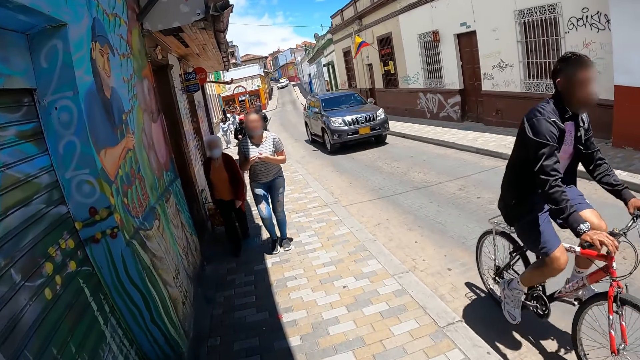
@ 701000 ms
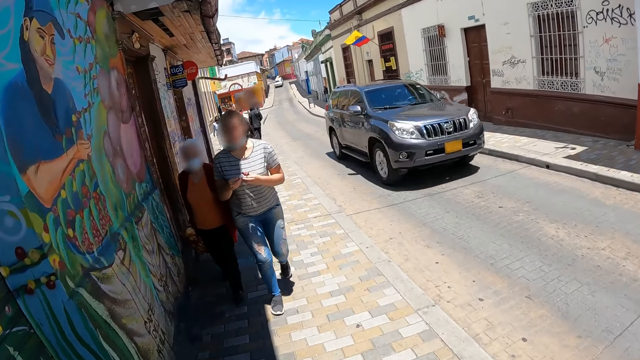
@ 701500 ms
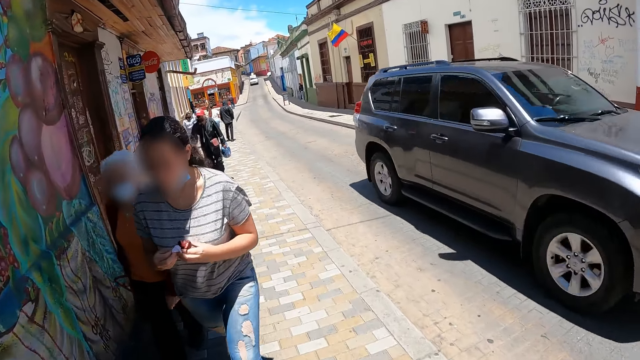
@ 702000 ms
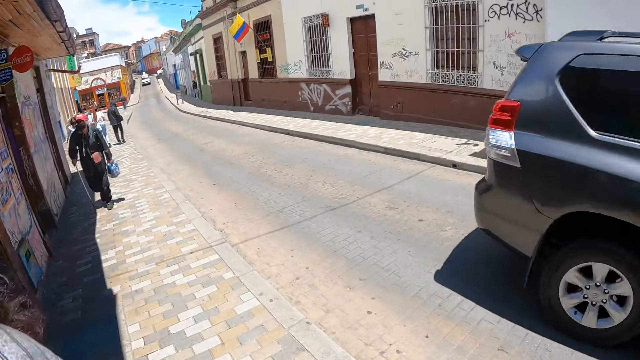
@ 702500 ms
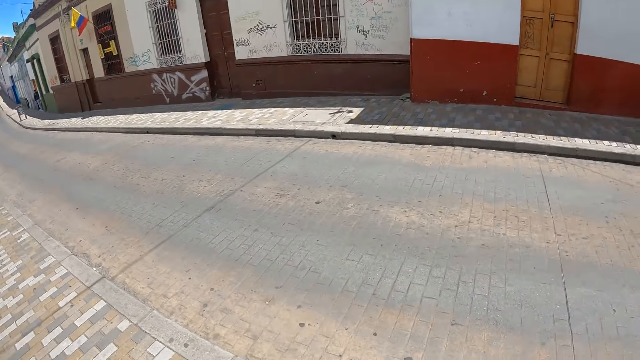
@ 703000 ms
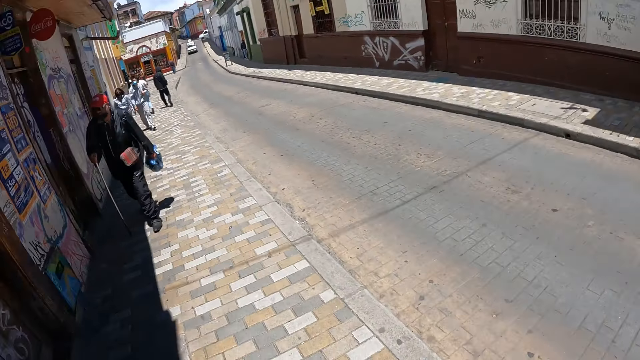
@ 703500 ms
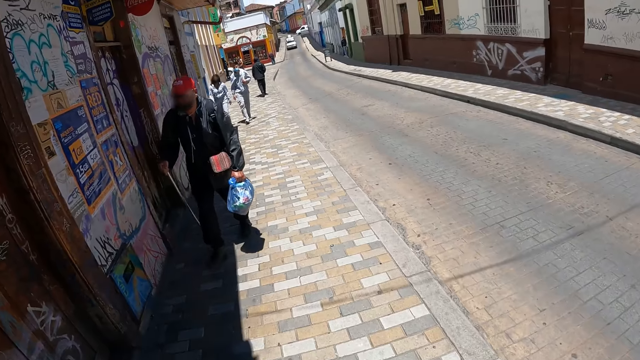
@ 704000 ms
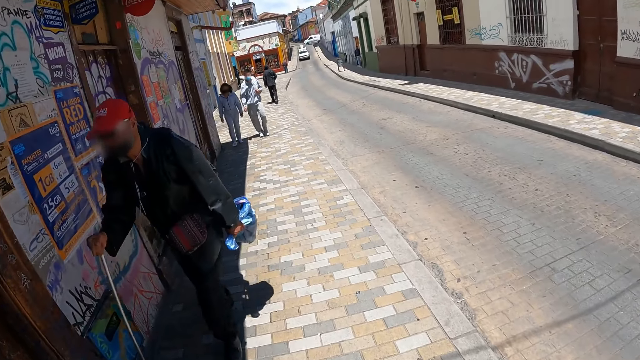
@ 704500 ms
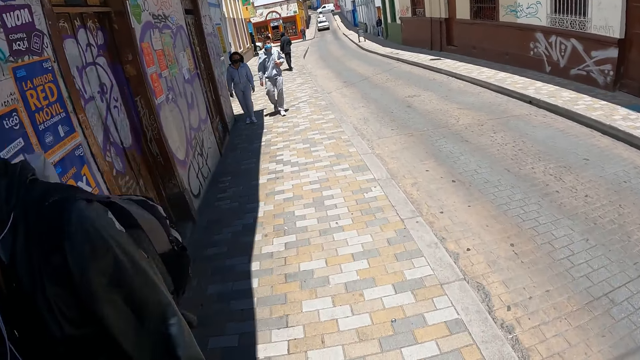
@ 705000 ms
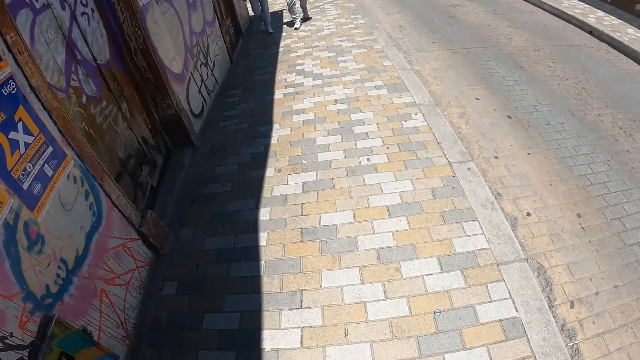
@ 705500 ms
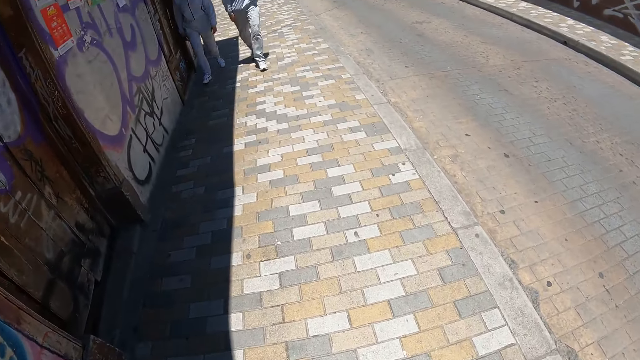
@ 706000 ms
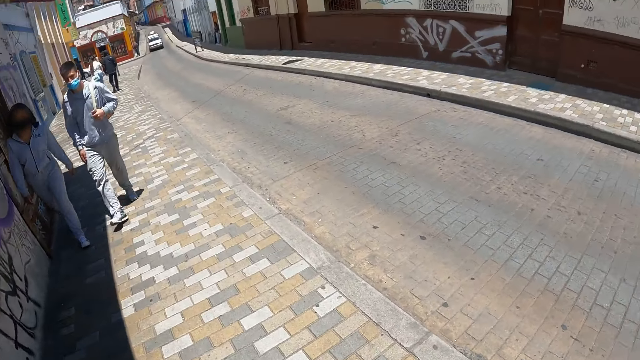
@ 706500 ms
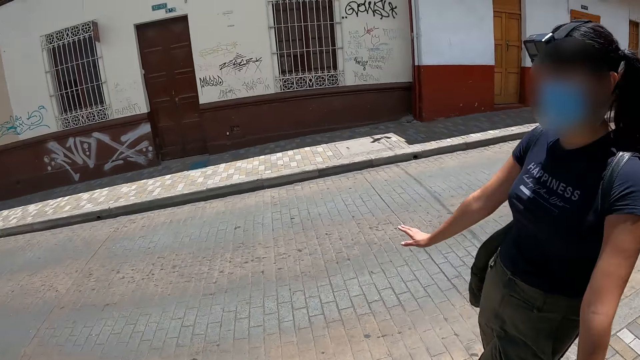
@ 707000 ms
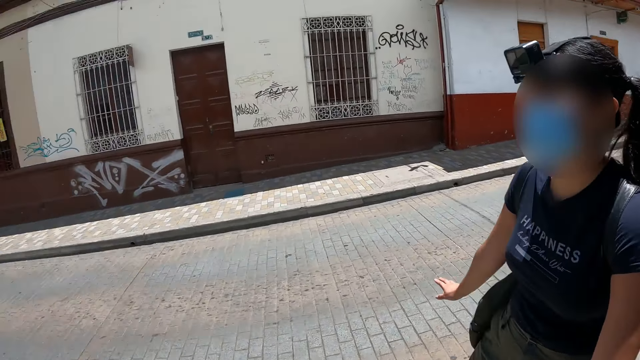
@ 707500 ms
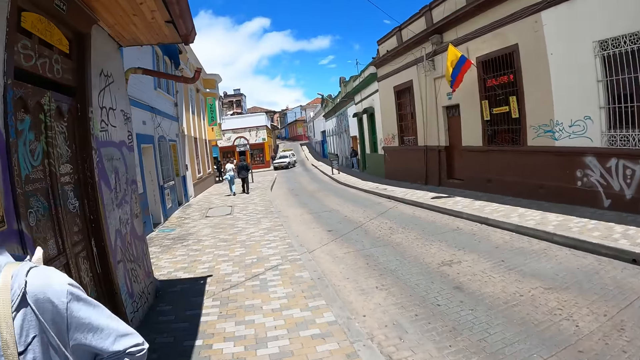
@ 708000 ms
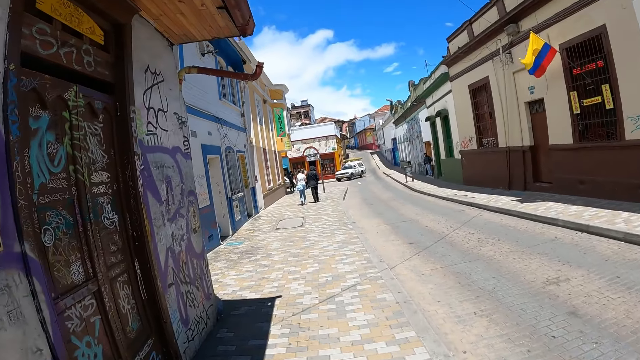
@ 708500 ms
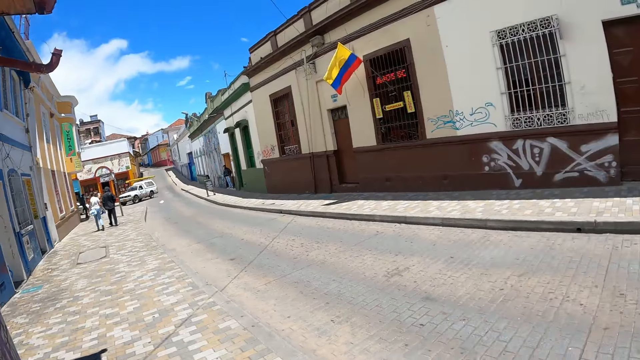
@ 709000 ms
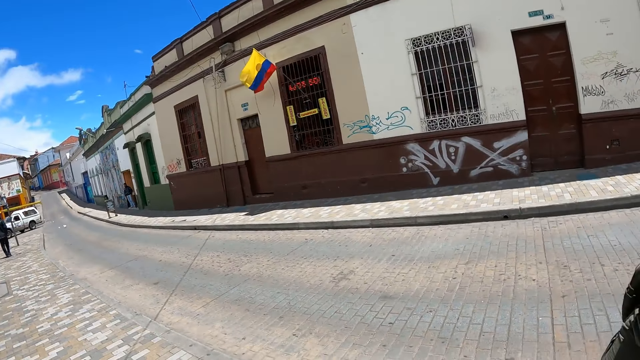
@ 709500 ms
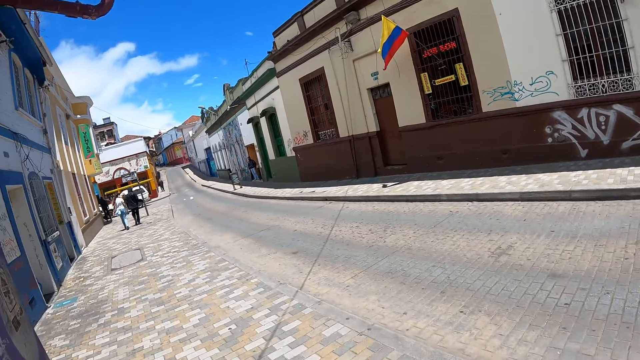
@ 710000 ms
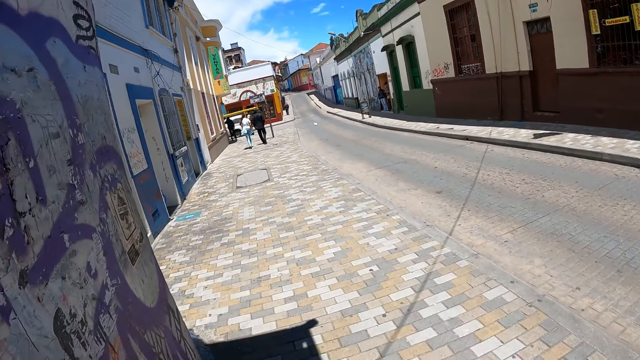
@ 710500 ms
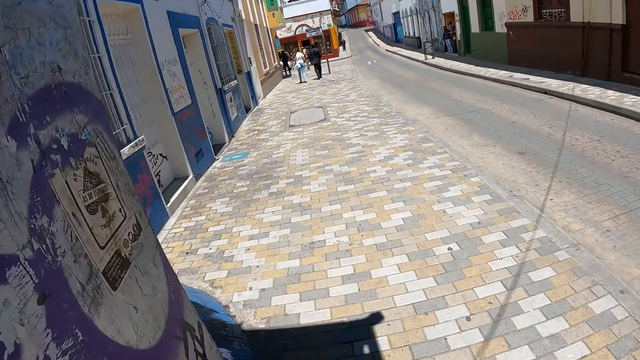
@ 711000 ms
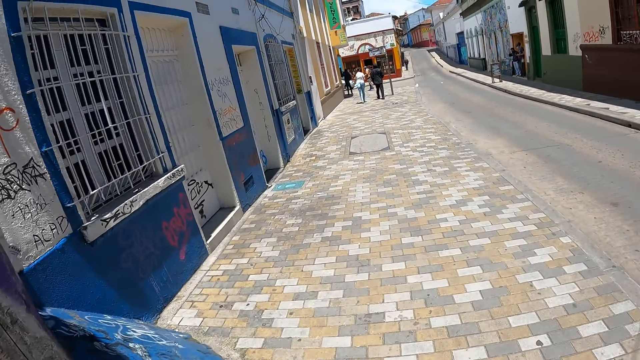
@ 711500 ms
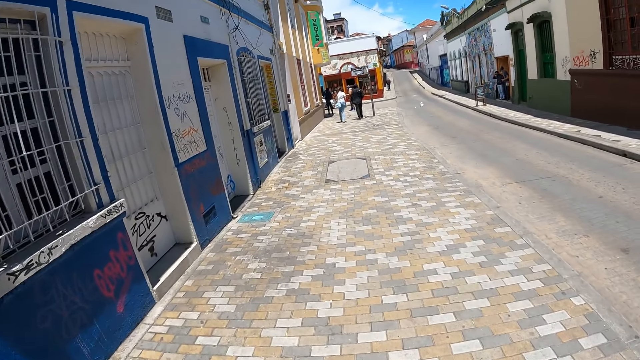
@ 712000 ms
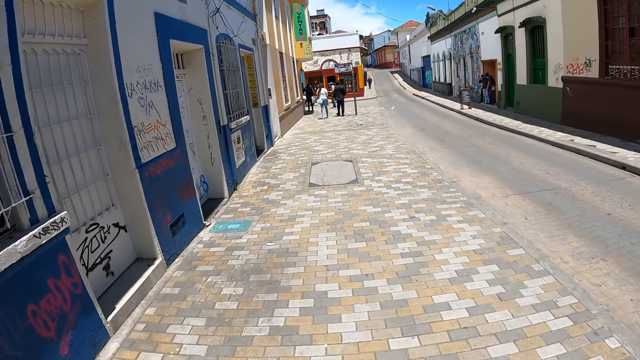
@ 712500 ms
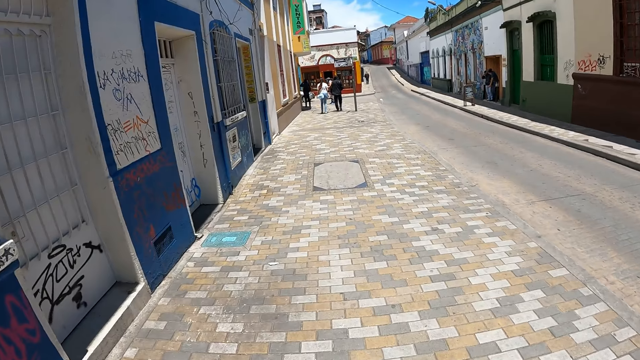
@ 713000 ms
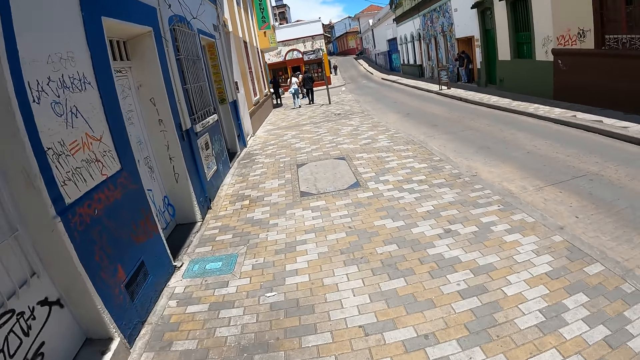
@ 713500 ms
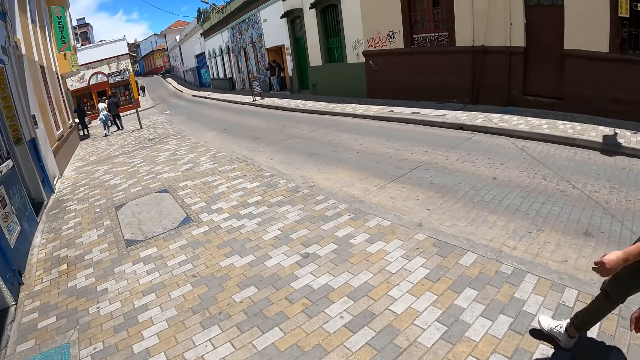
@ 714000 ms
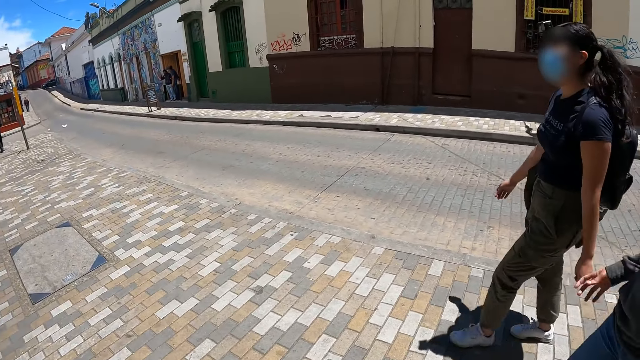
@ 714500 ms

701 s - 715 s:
The camera wearer walks around the road with a woman and another woman. A person demonstrates. The camera wearer looks around and walks around.

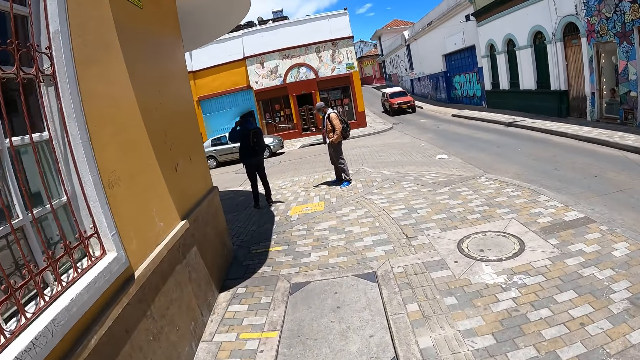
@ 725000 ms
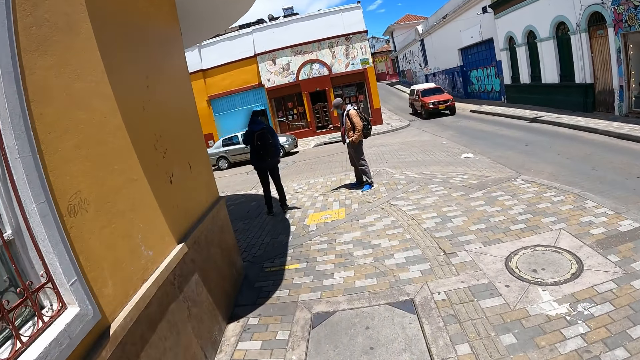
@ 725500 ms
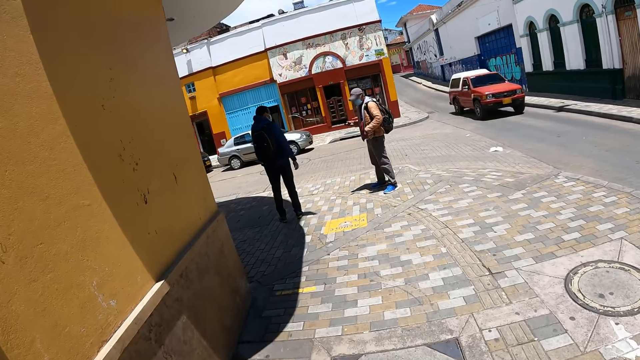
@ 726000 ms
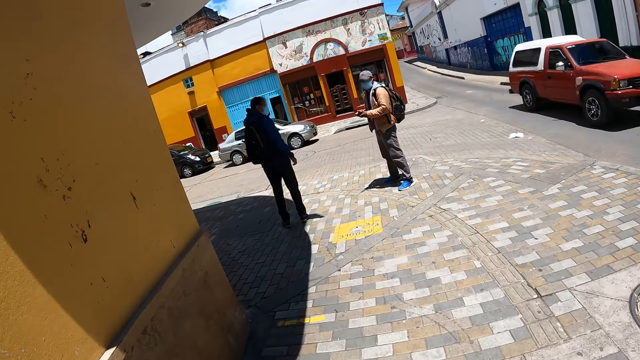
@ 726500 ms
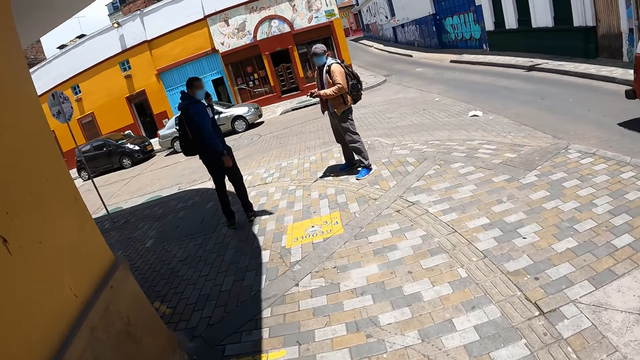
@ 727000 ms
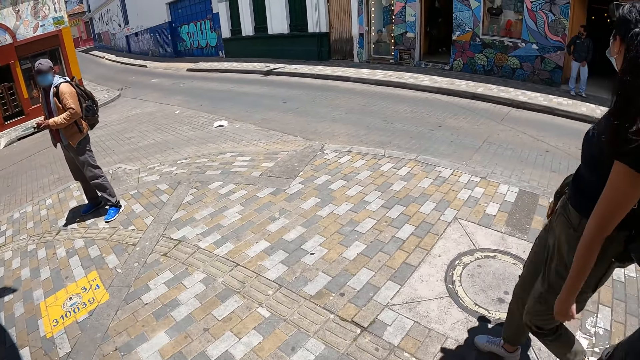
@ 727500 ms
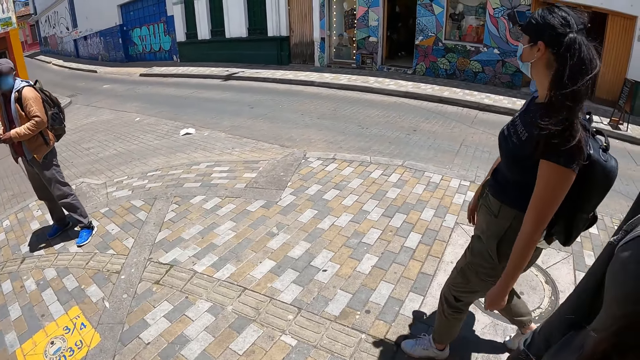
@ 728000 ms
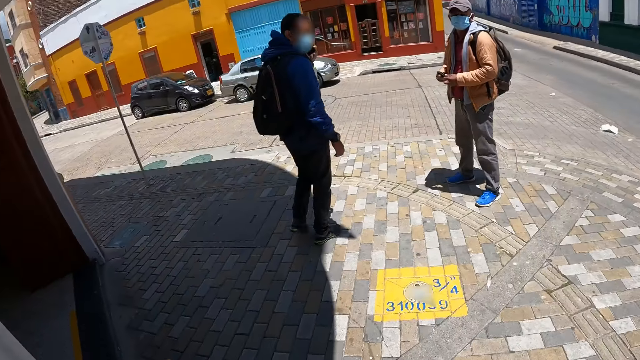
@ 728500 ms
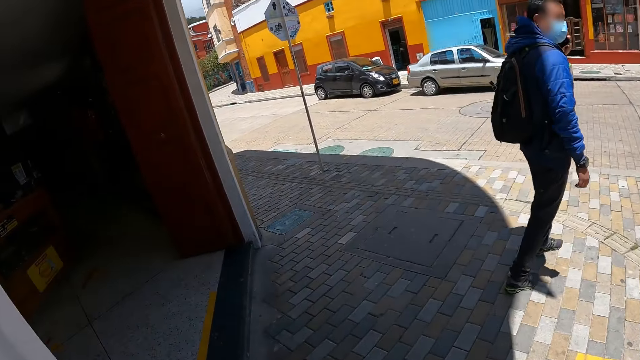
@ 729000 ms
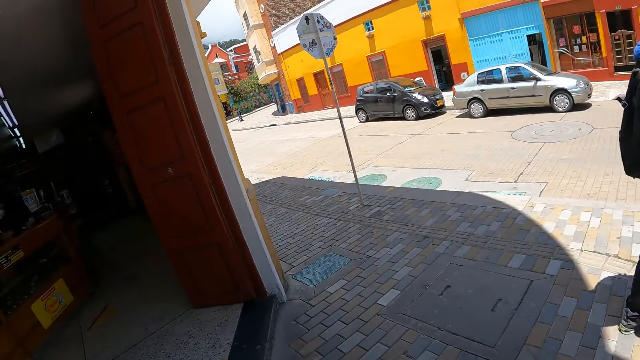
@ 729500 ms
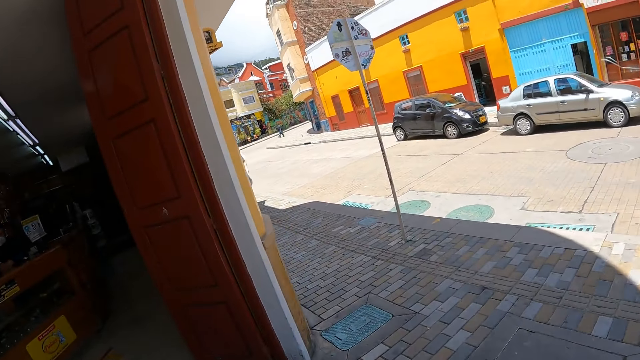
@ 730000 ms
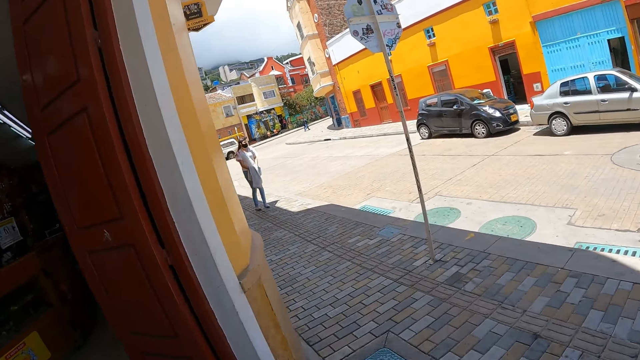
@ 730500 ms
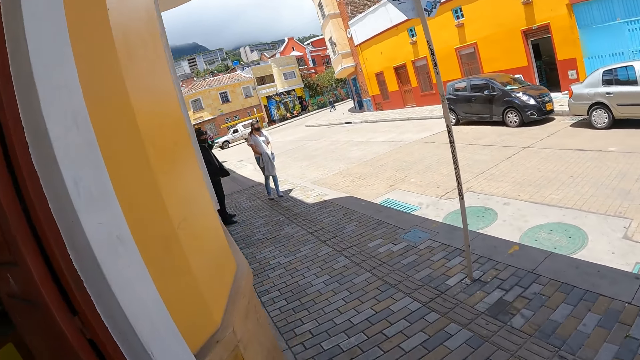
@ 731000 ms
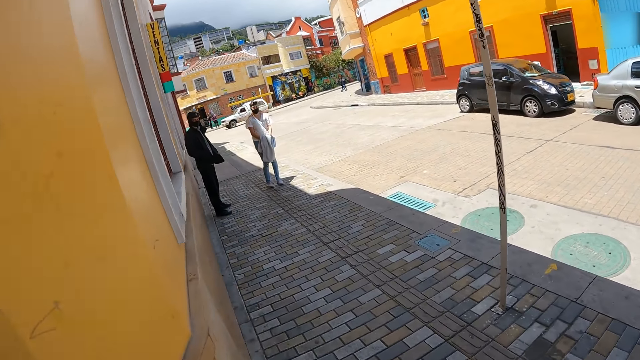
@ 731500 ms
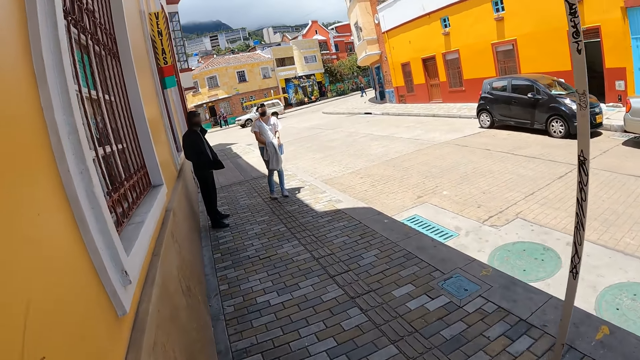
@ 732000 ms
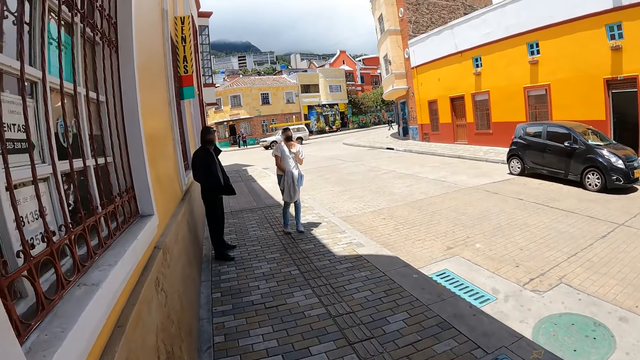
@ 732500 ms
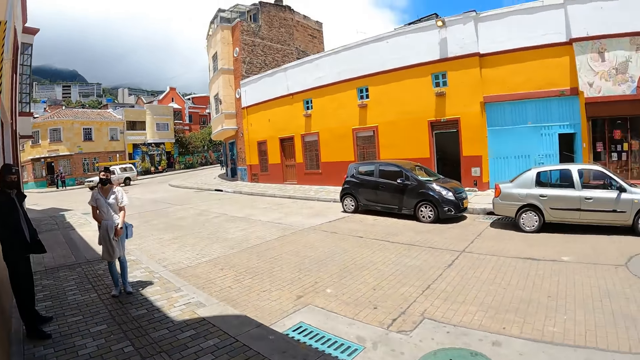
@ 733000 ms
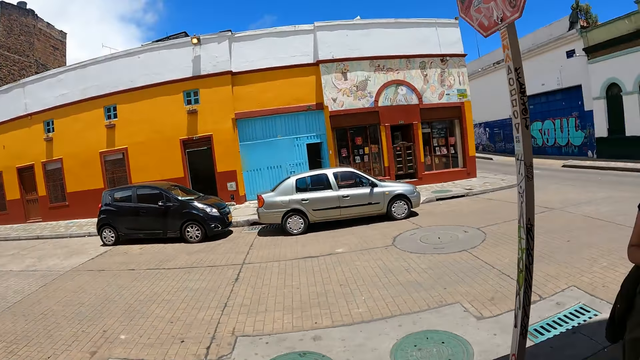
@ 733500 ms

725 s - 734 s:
The camera wearer looks at a woman and another woman.
